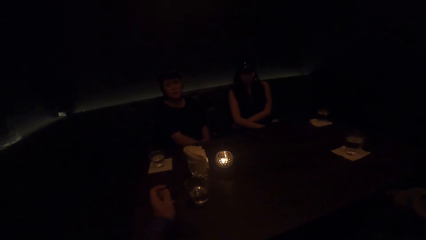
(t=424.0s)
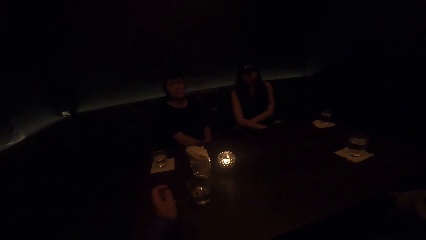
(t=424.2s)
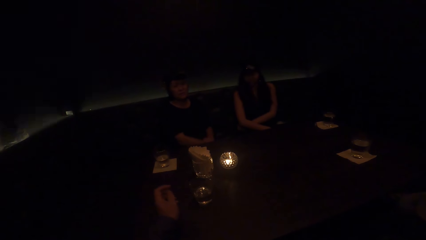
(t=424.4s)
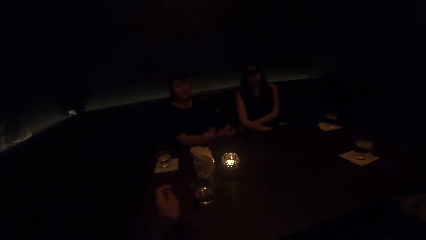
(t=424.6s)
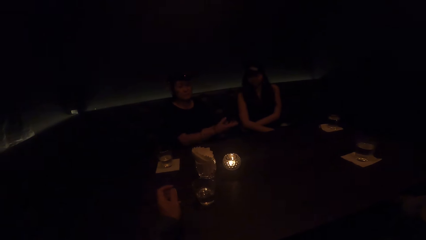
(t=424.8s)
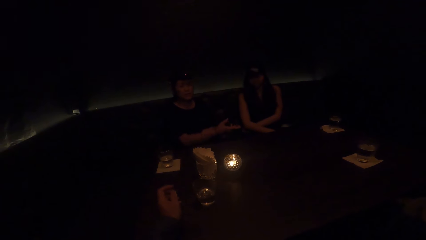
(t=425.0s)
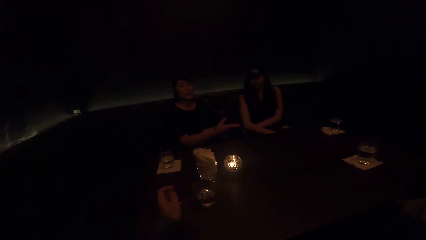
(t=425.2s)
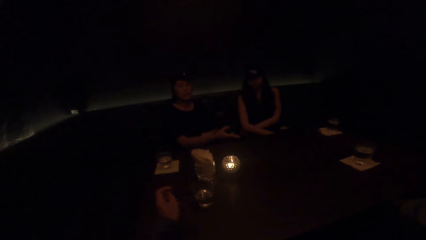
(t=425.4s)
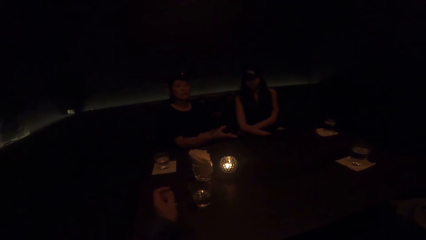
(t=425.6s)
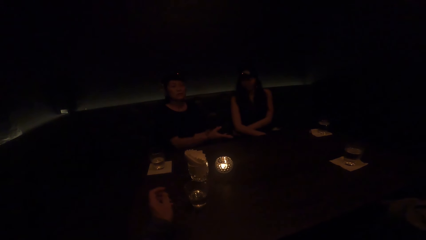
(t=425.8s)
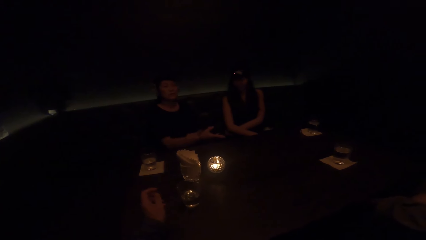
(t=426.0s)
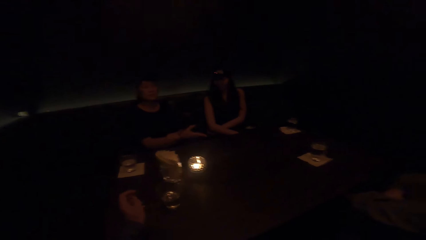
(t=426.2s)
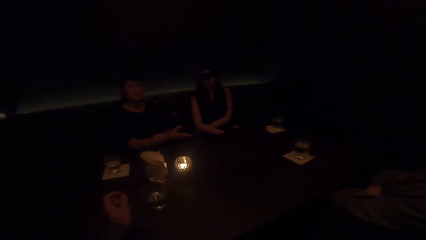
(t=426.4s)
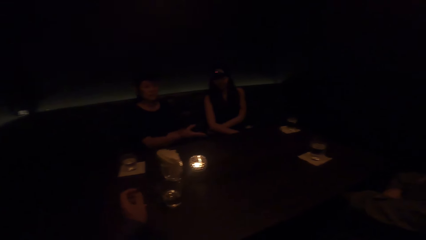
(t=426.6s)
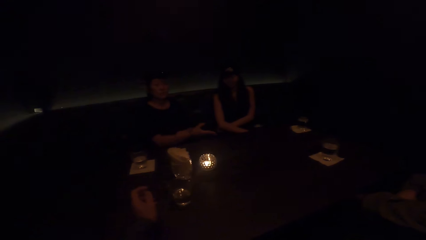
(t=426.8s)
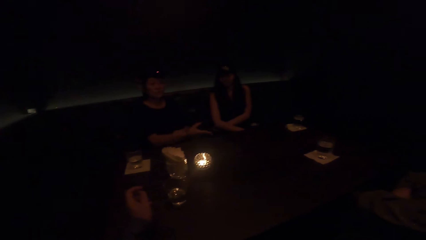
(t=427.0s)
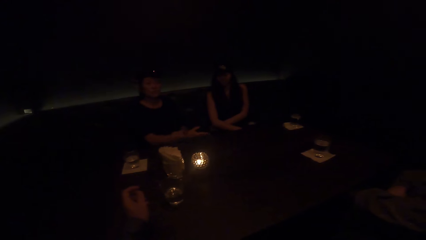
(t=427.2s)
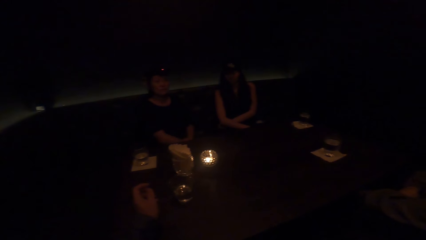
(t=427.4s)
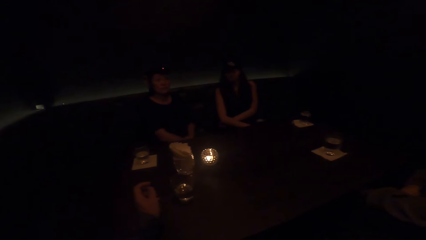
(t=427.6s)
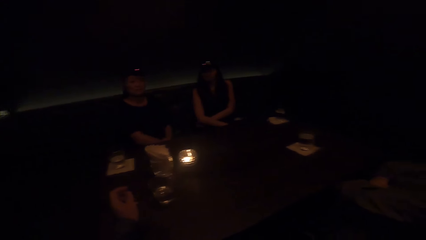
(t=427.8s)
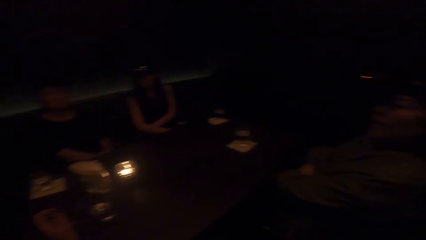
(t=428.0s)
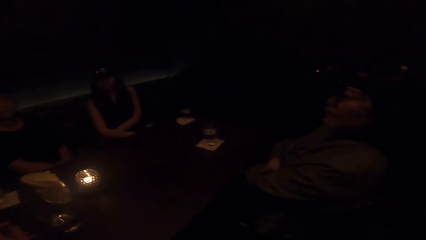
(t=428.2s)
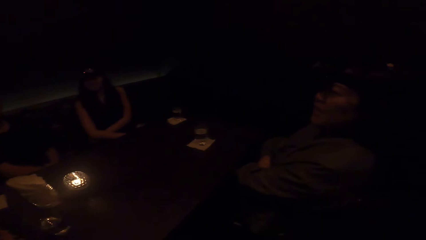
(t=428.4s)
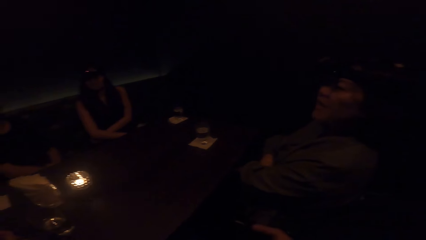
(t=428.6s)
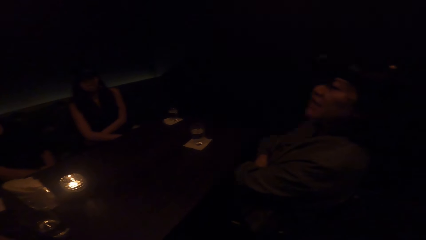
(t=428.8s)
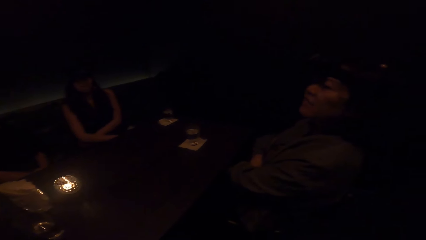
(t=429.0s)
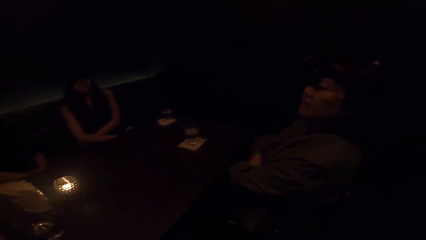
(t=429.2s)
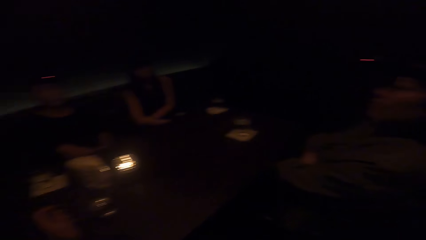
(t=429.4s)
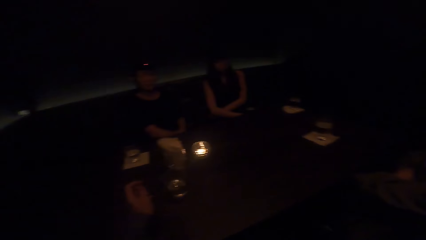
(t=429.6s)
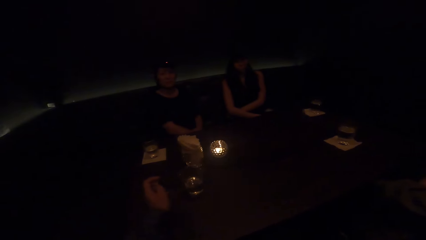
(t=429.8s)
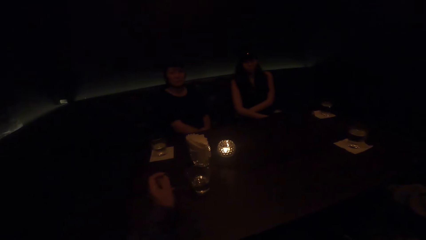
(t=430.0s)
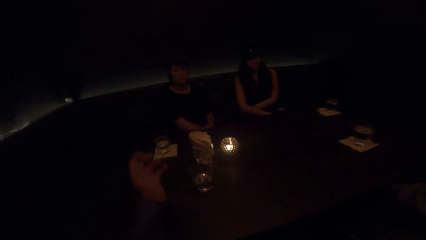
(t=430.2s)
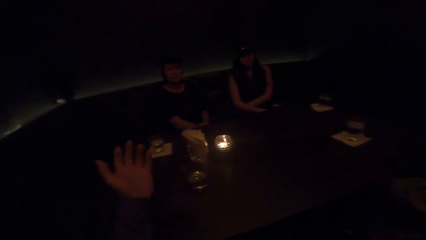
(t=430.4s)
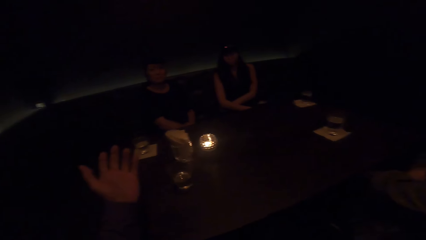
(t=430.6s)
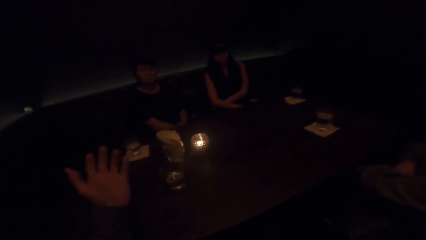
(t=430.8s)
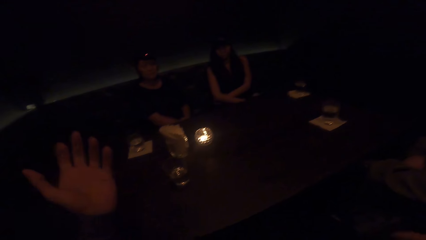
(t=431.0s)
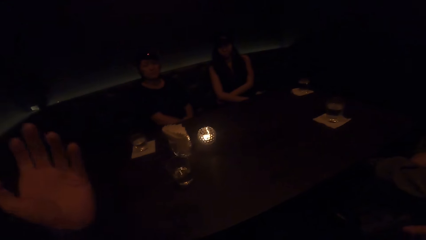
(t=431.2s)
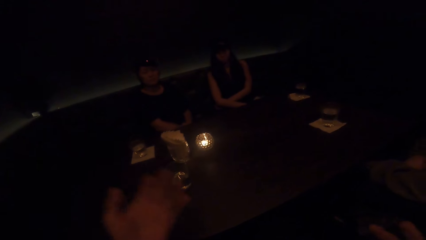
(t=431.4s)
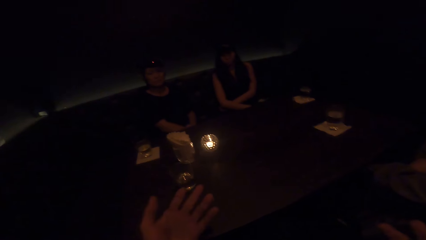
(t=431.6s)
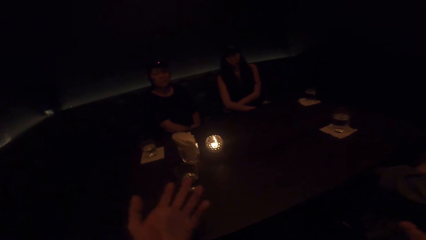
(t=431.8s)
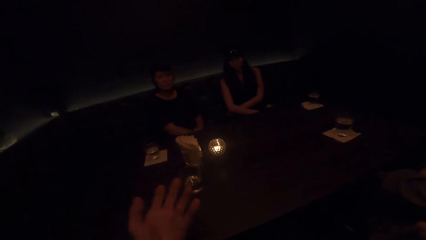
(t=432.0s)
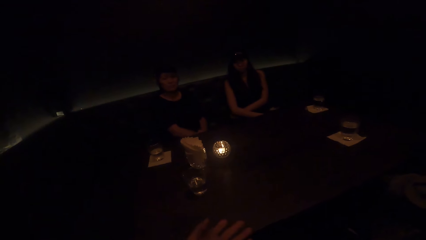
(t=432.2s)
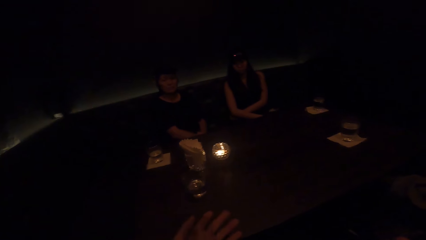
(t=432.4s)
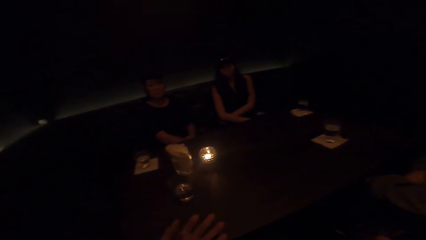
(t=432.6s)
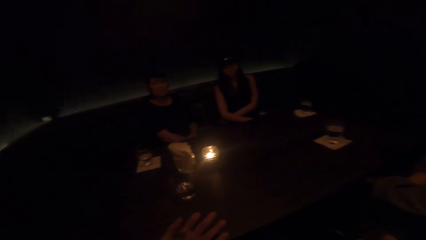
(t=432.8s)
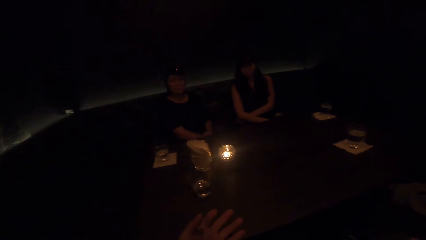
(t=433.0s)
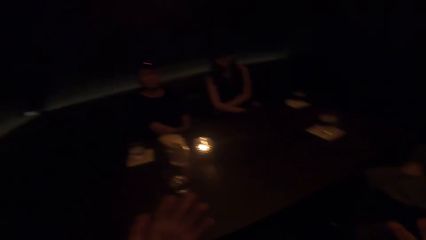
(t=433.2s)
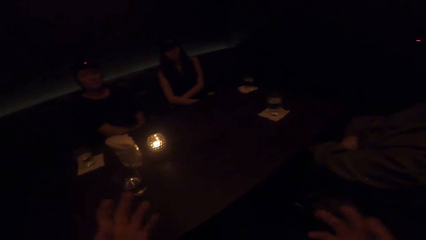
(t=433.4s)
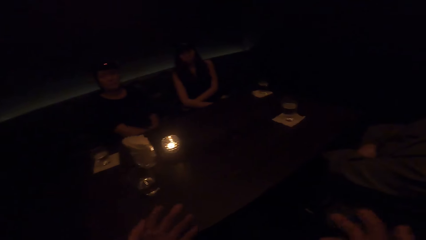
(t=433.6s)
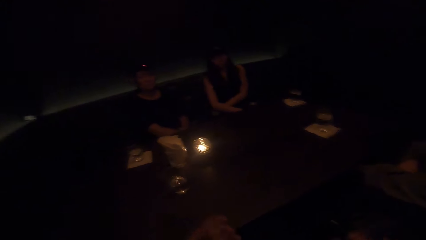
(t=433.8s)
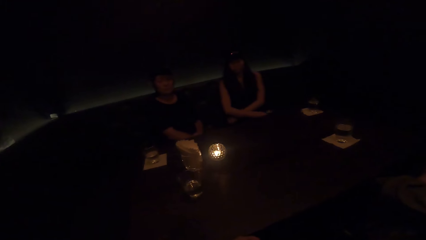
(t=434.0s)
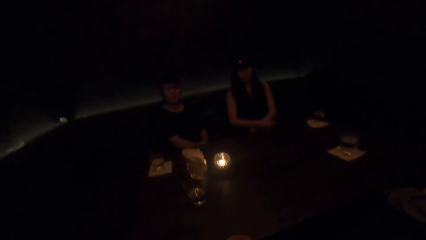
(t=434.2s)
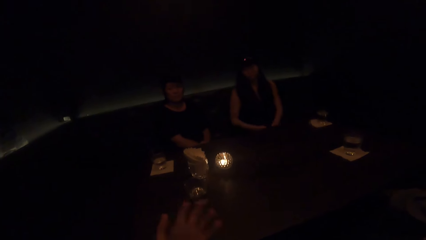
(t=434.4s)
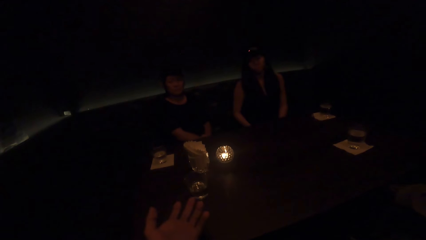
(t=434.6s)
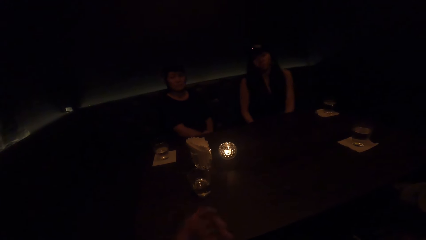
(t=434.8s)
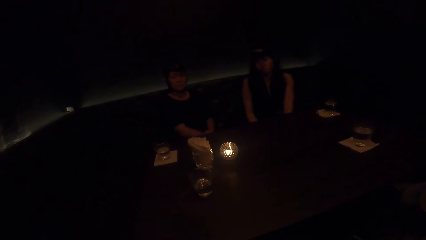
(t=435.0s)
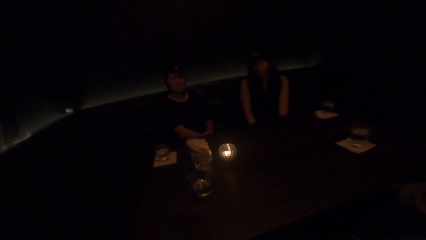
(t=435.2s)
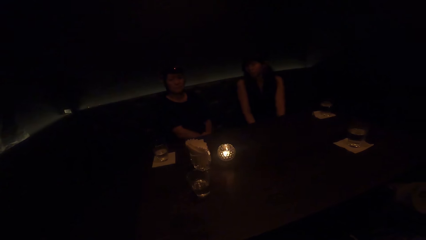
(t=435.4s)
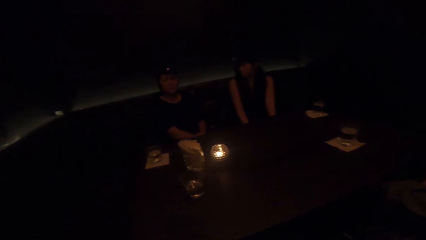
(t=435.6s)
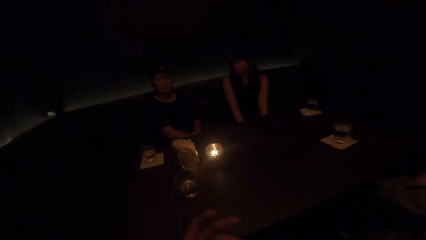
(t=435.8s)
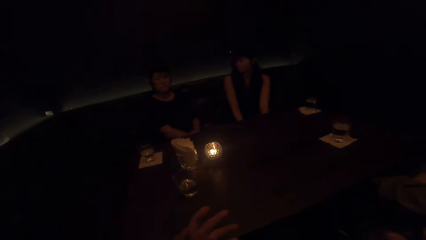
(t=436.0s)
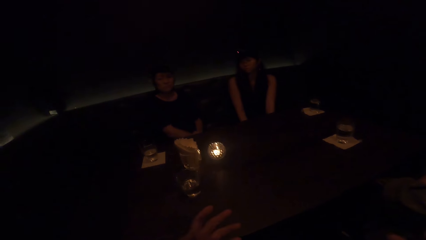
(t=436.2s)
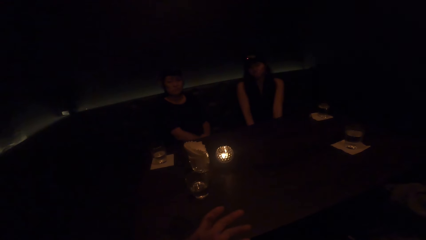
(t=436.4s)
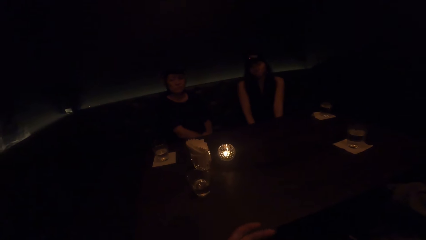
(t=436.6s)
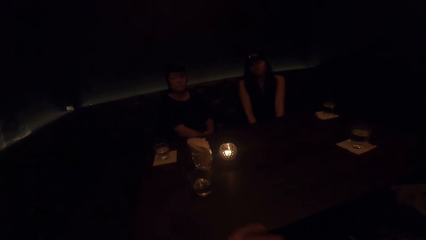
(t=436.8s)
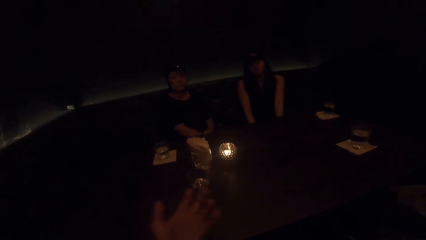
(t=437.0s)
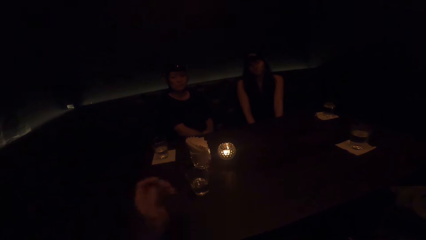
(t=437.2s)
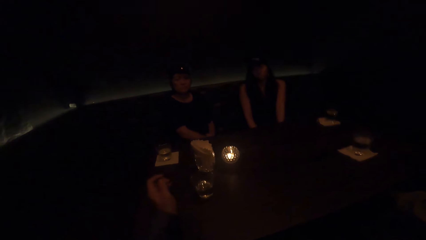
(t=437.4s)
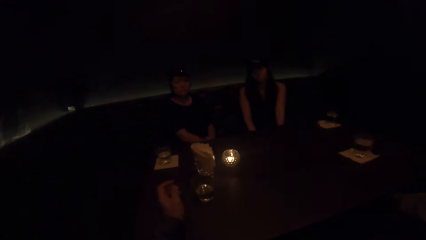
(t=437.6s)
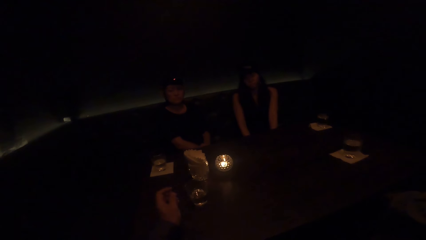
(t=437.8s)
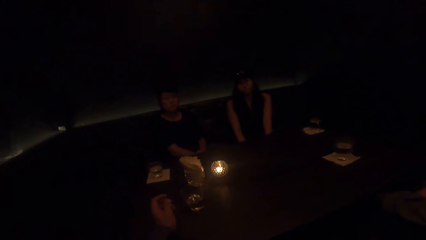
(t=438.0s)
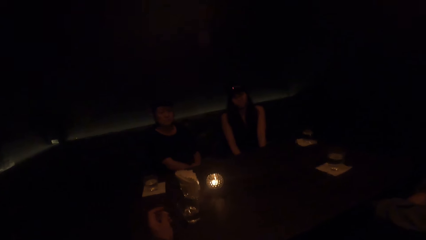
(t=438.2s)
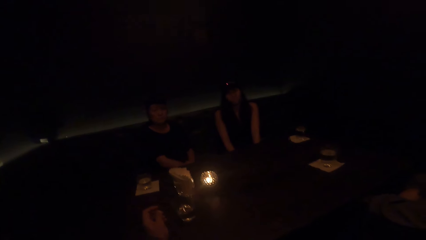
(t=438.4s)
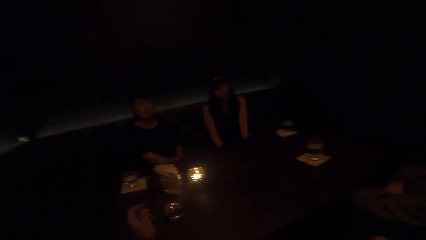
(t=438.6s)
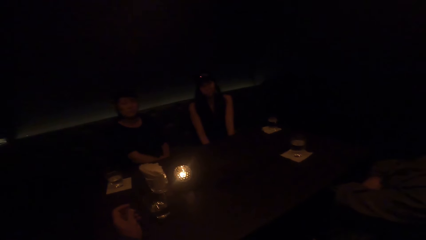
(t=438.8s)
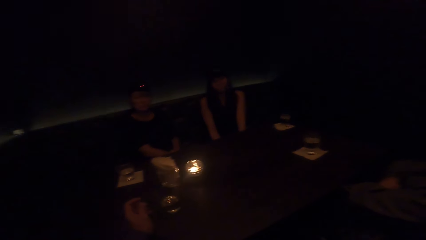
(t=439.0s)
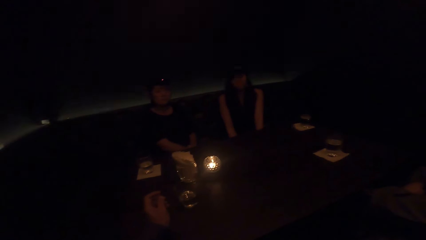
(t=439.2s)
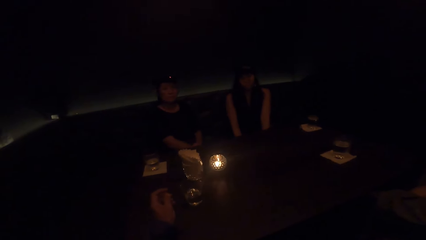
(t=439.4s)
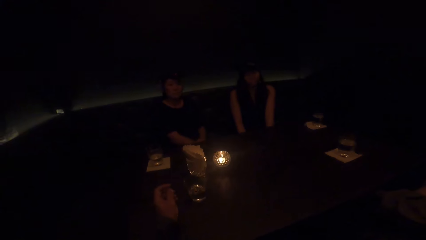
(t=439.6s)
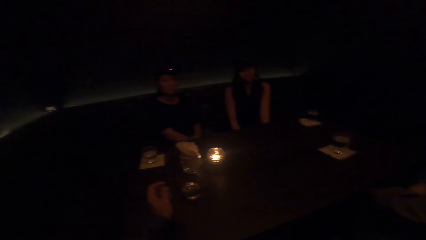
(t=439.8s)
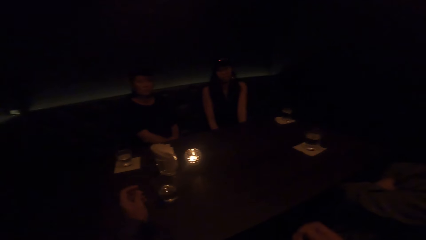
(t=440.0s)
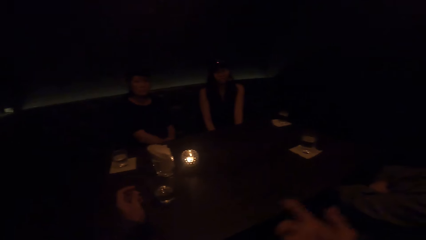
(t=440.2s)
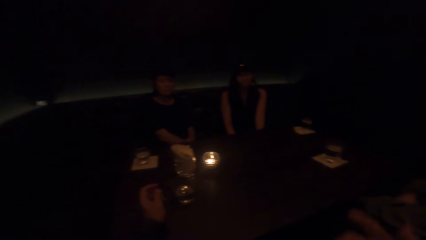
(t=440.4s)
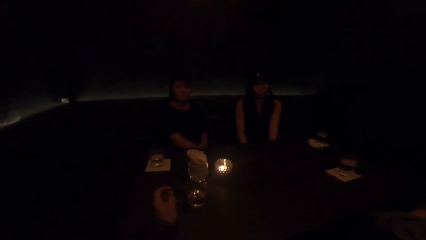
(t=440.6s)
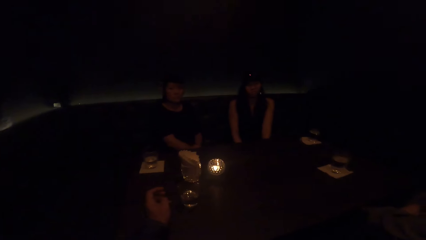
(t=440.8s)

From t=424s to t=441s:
A woman talks to the camera wearer and two other women. The camera wearer talks to the three women. Another woman talks to the camera wearer and the two other women. The camera wearer talks to the three women.
